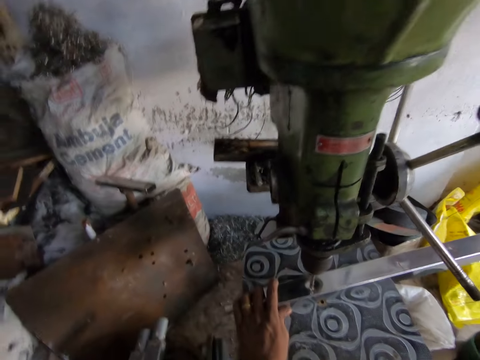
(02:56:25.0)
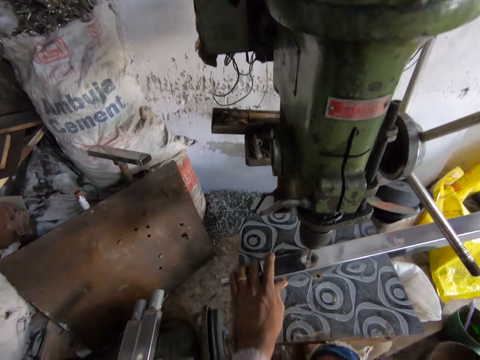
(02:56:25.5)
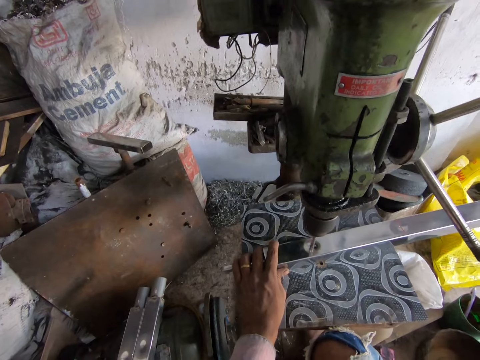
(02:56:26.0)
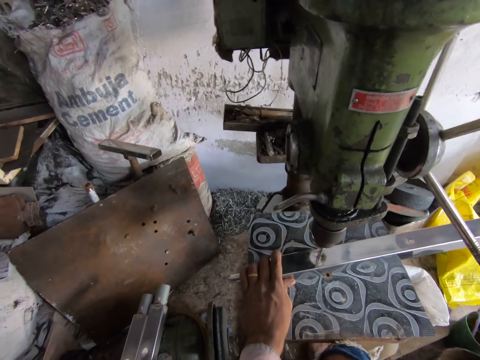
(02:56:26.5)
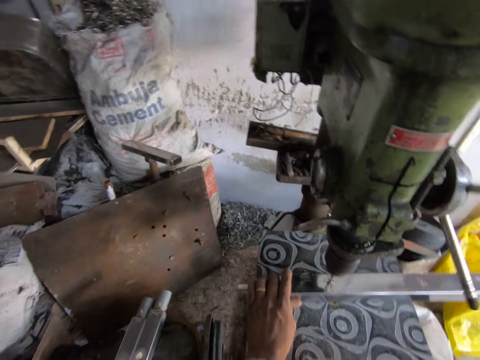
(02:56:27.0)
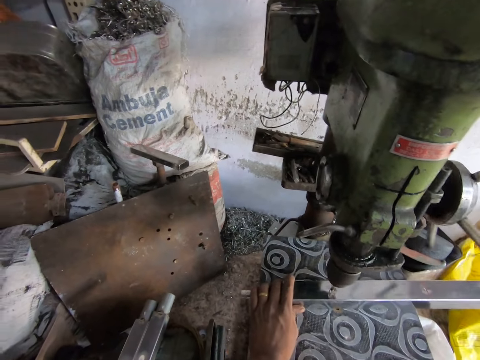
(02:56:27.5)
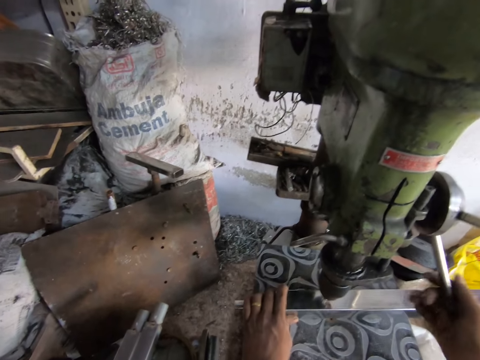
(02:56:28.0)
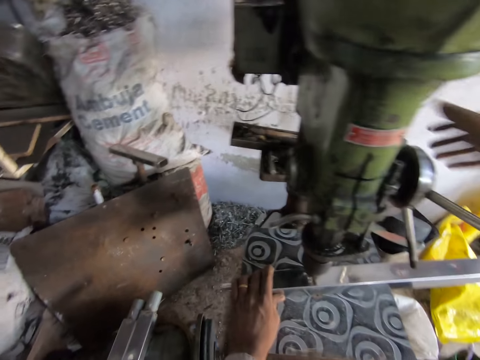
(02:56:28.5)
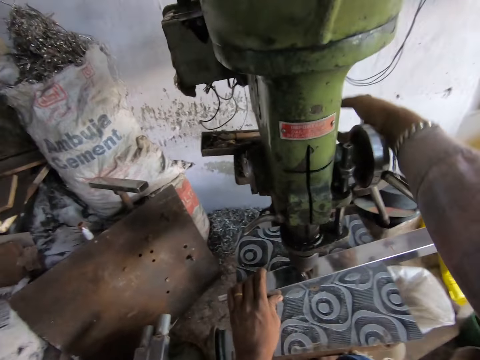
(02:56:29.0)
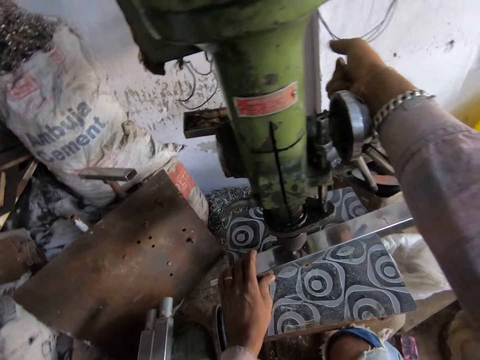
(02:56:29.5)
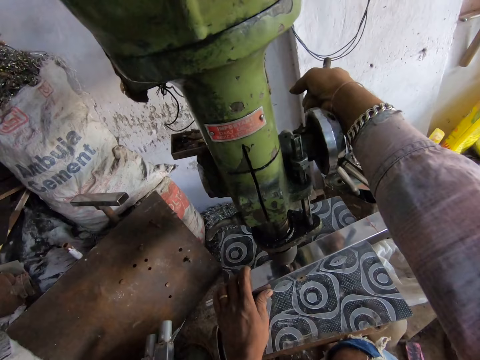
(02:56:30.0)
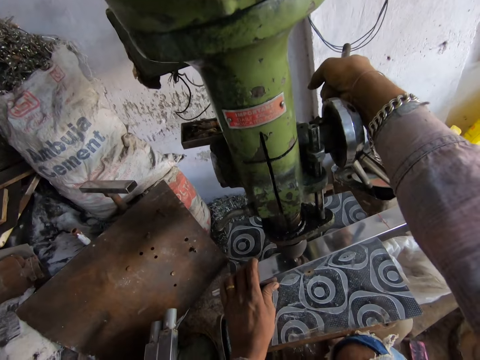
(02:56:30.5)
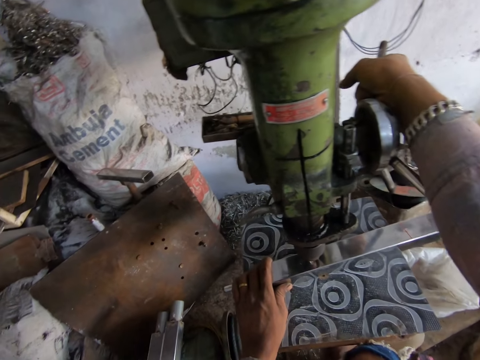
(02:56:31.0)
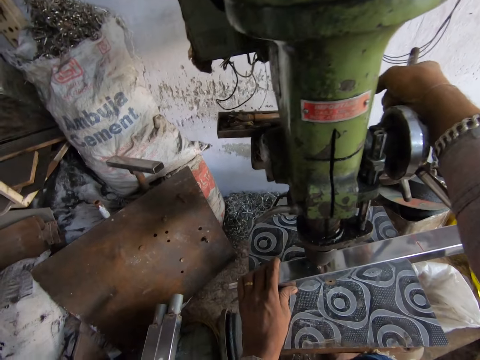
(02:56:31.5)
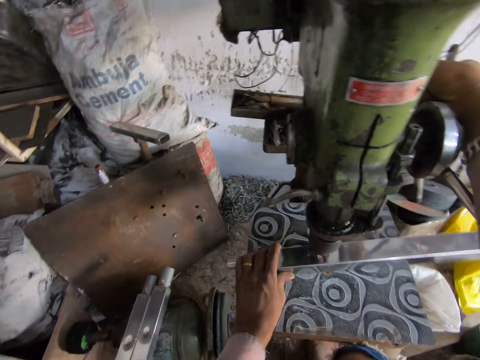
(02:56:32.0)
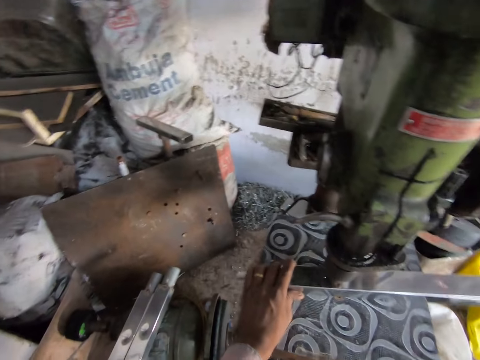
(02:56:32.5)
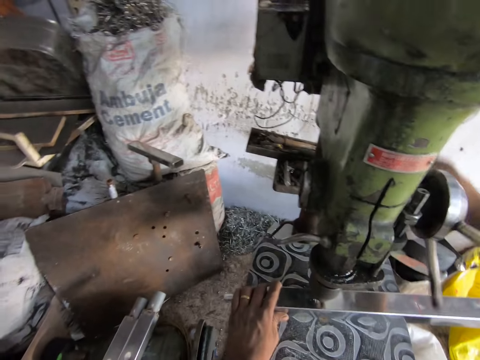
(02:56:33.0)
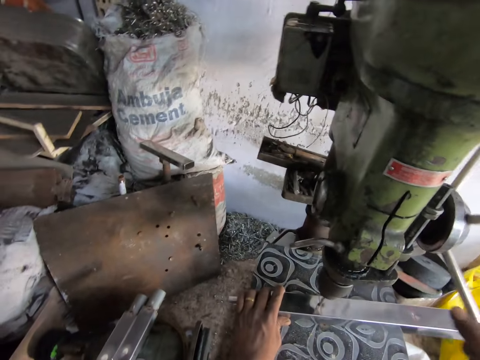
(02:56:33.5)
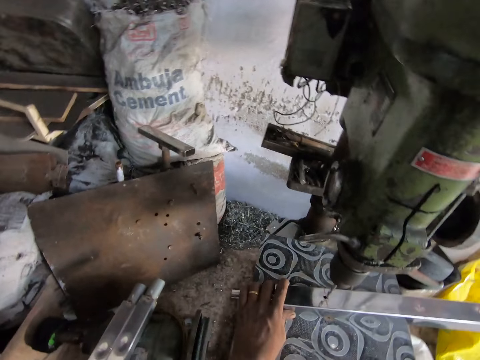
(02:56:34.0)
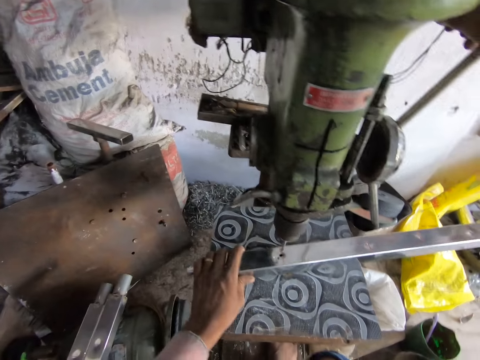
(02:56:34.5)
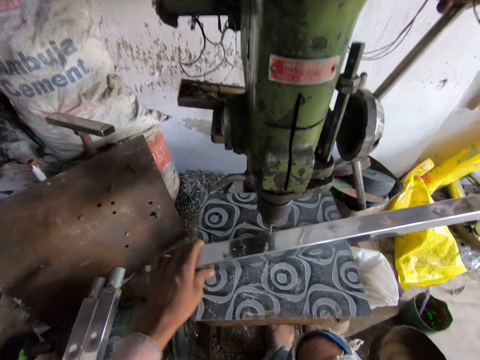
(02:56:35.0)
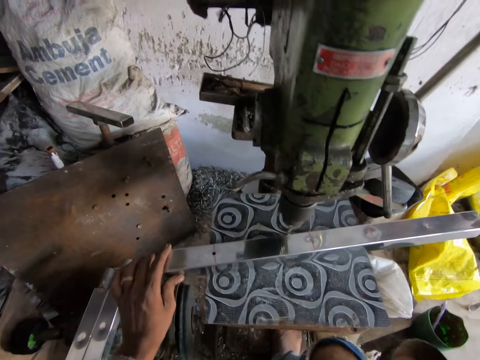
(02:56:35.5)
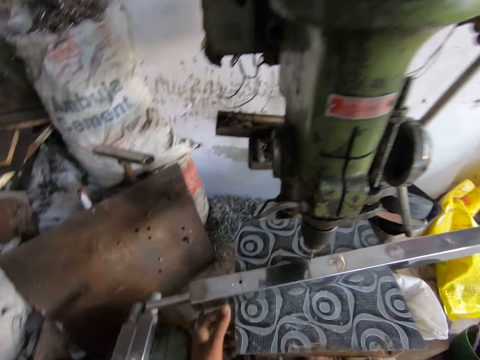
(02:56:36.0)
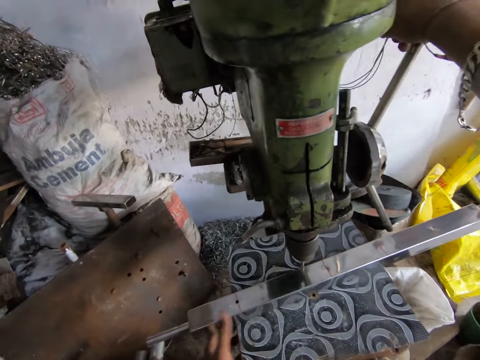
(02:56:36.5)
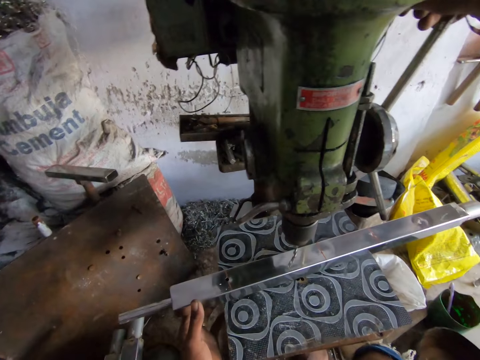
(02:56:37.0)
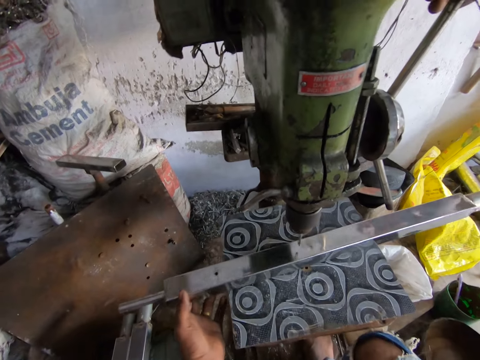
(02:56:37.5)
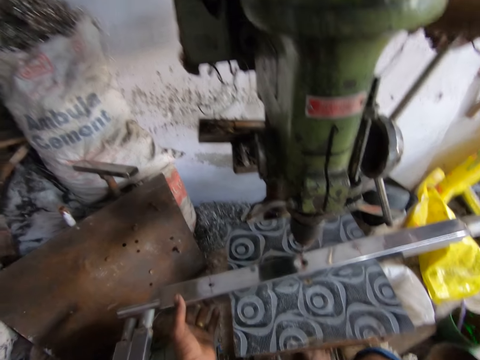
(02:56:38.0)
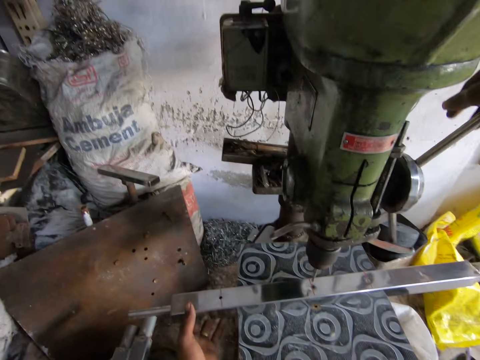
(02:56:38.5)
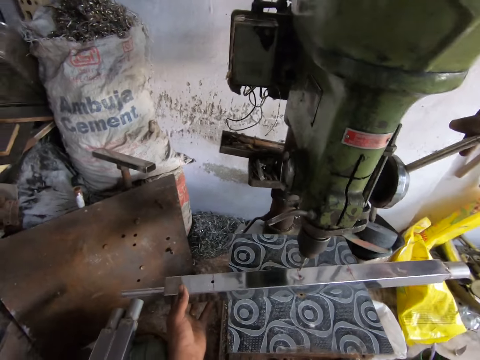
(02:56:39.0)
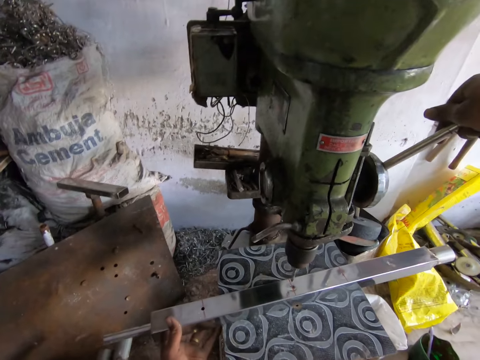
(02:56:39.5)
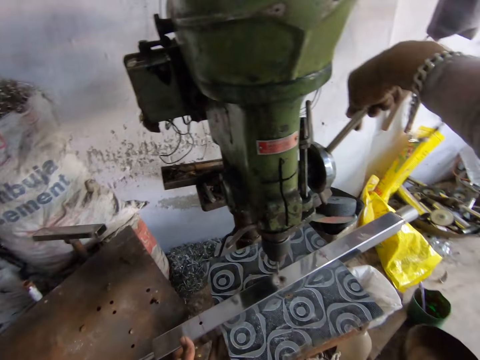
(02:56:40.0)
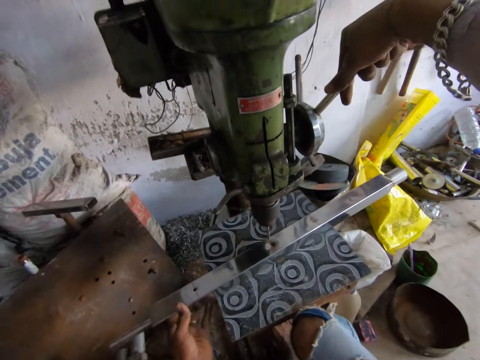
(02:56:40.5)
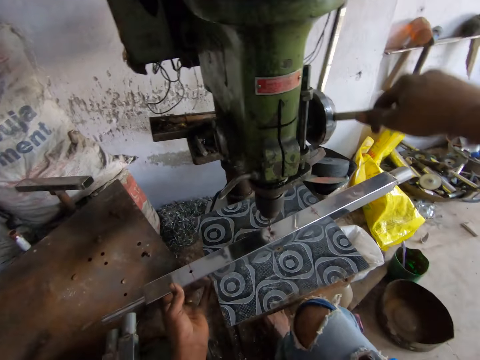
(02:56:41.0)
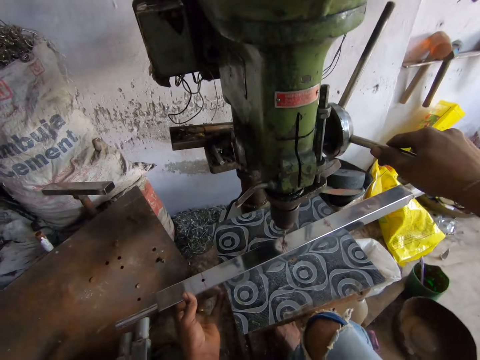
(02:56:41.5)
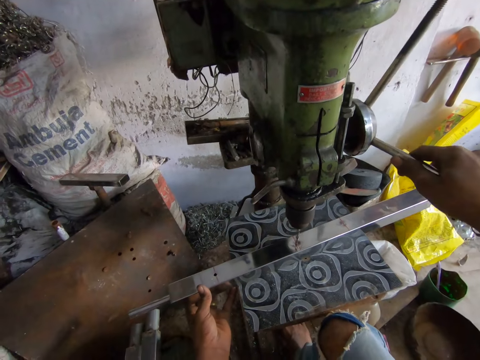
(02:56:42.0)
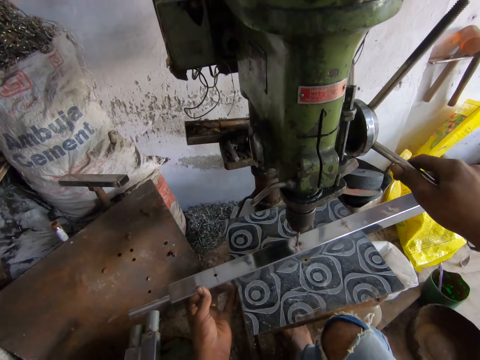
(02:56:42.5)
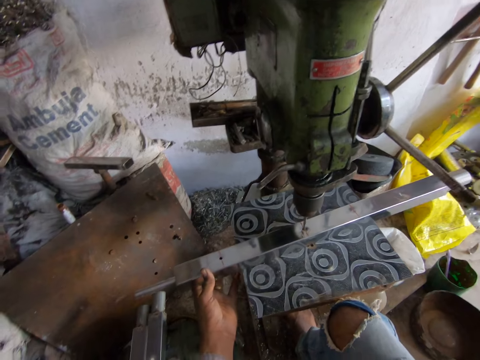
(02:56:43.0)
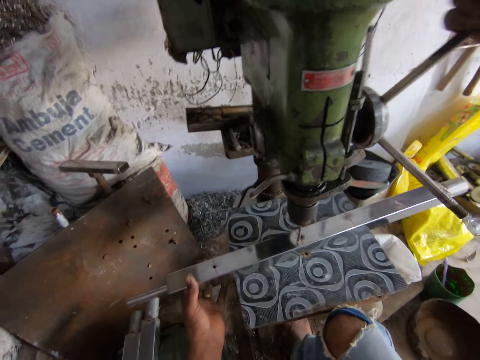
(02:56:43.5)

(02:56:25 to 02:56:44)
The camera wearer grinds some holes in the metal. They adjust the metal bar on the working space. They drill the metal bar with the bench pillar drill machine.

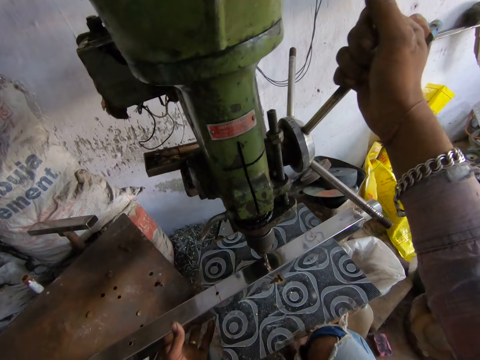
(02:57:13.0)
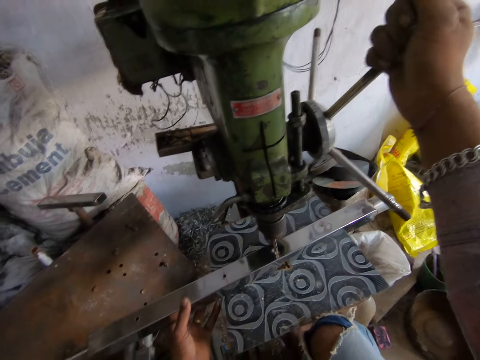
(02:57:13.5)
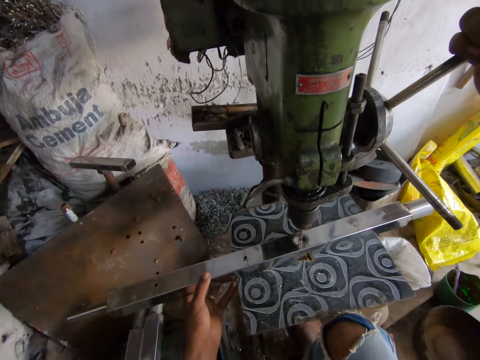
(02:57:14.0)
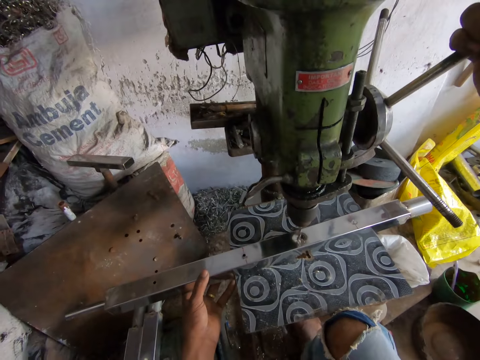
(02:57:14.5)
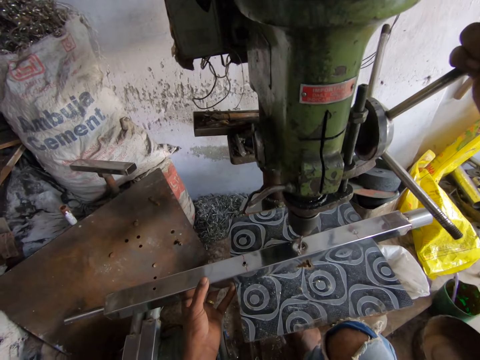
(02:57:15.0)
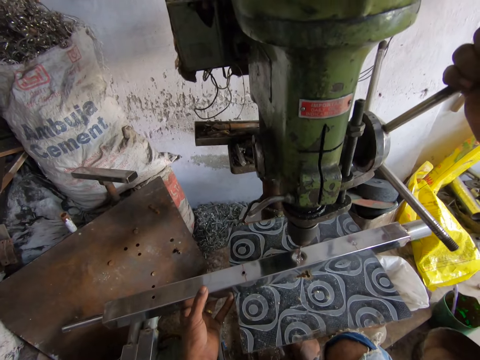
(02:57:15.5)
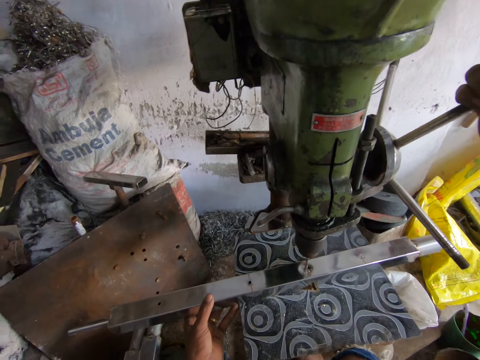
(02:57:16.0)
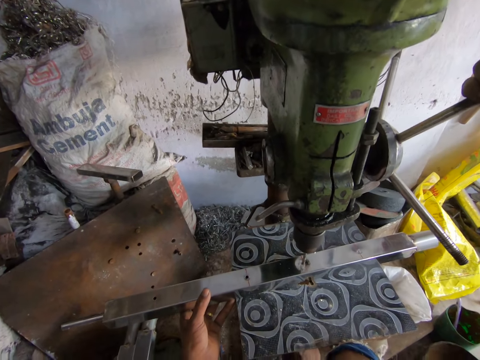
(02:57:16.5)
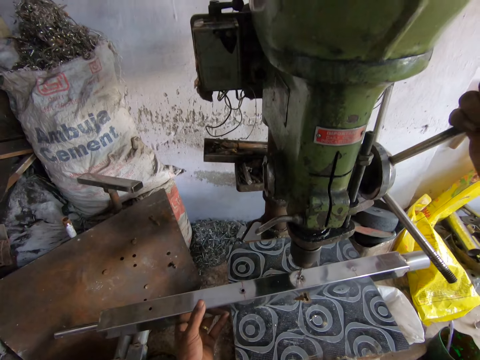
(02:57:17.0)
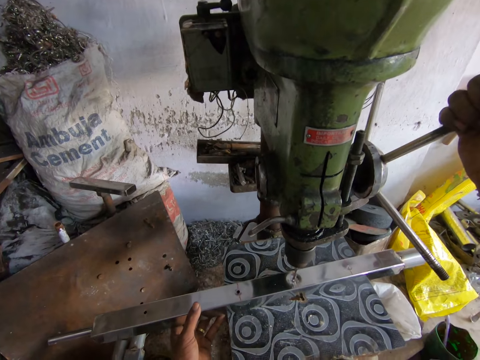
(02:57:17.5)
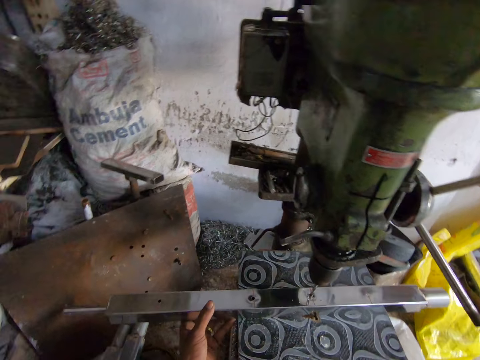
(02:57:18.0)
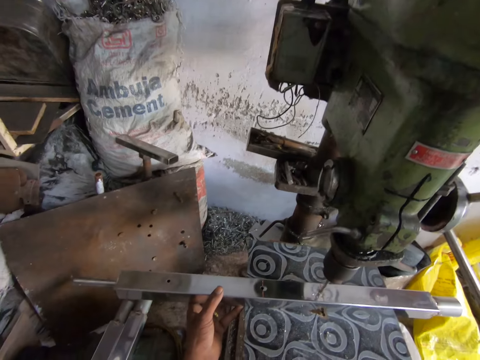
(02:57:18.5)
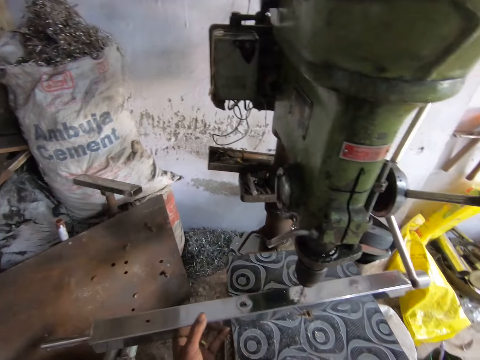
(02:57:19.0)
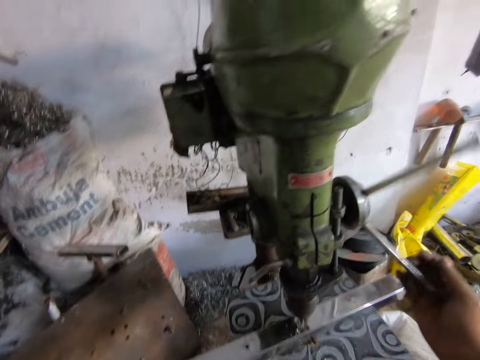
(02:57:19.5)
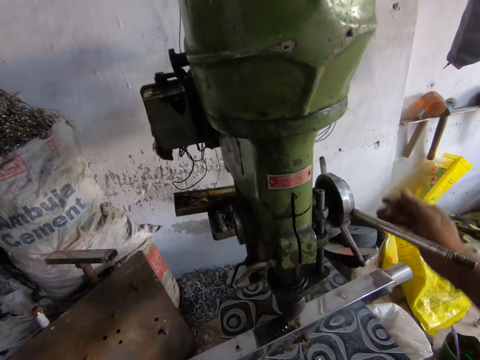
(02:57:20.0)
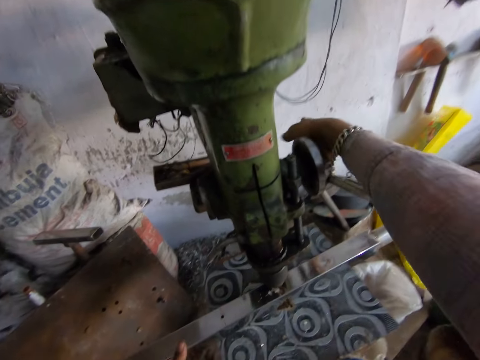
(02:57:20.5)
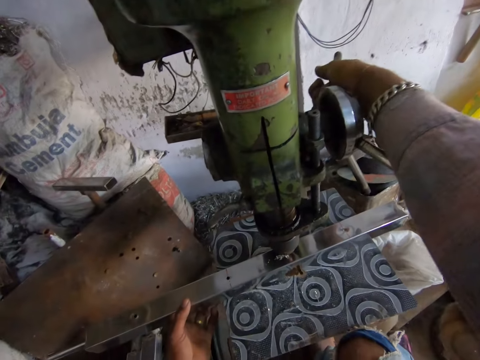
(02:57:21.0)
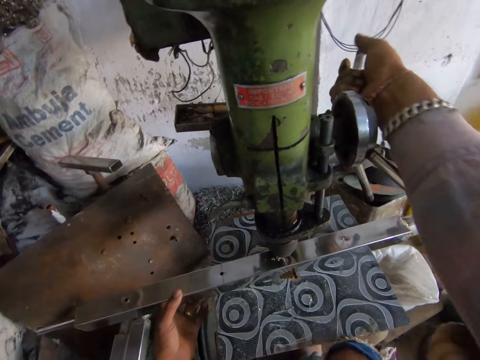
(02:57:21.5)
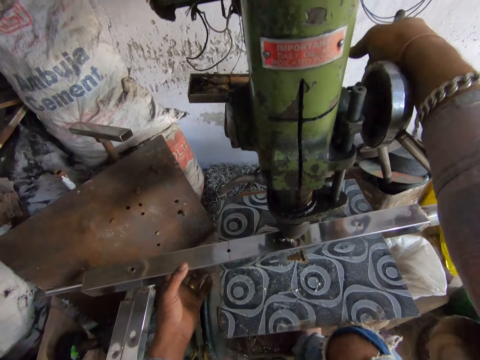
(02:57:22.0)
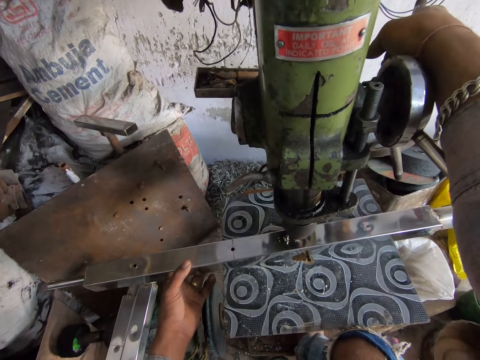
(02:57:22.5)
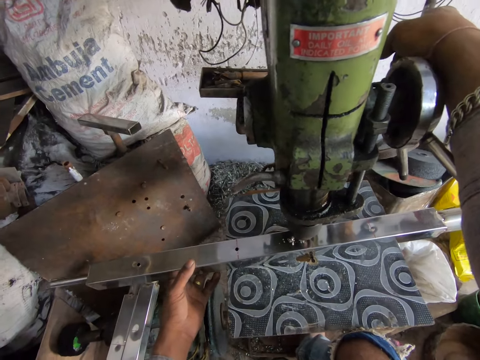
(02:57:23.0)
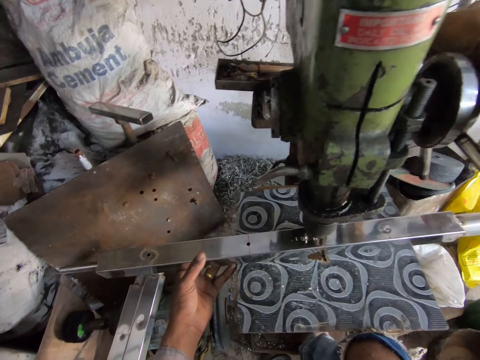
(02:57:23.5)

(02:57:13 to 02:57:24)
The camera wearer talks to someone while putting holes in metals.
